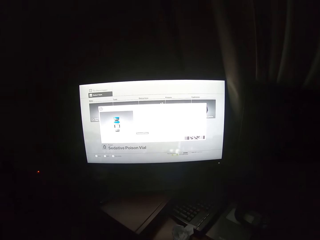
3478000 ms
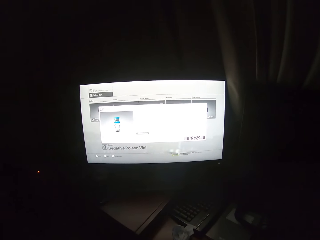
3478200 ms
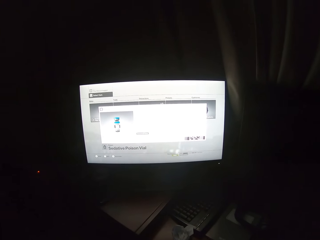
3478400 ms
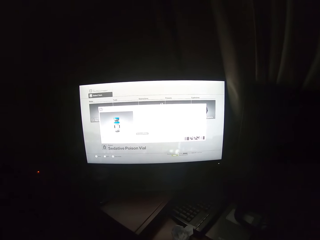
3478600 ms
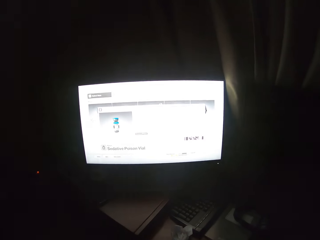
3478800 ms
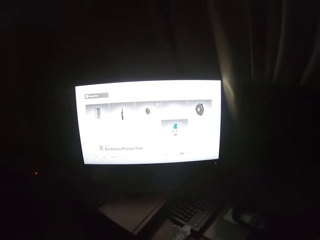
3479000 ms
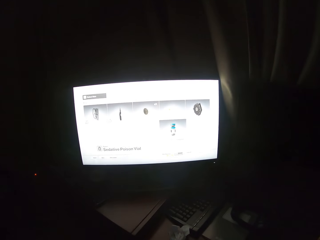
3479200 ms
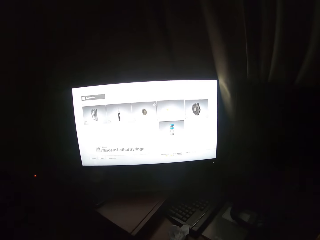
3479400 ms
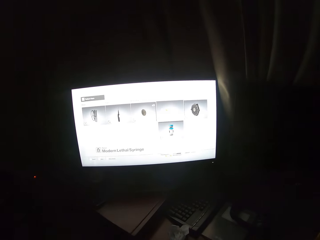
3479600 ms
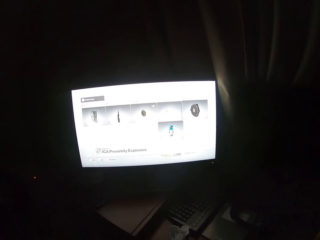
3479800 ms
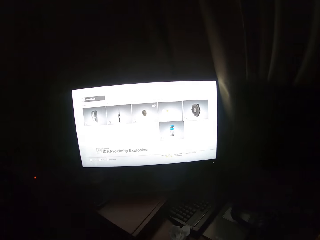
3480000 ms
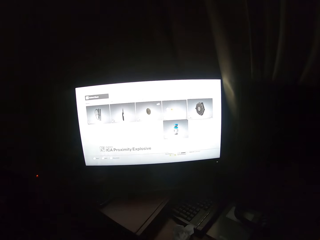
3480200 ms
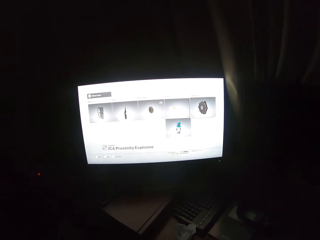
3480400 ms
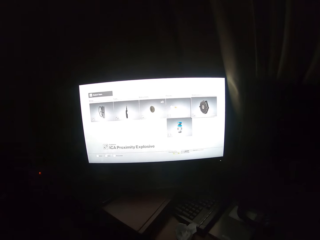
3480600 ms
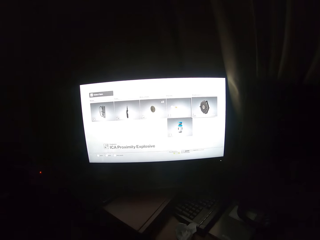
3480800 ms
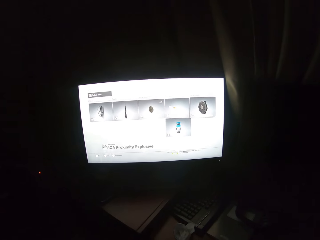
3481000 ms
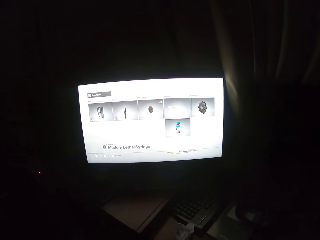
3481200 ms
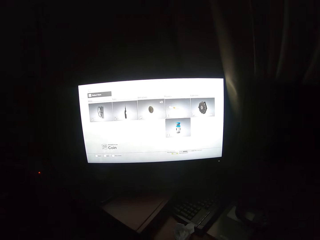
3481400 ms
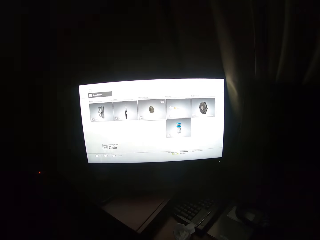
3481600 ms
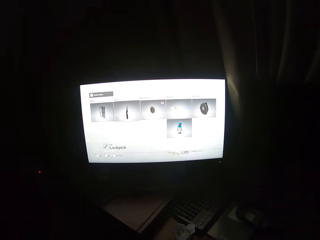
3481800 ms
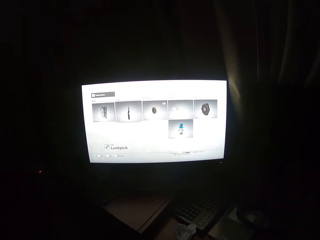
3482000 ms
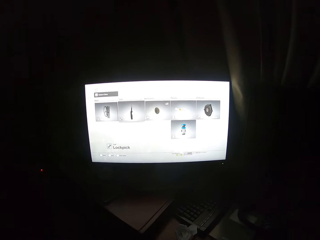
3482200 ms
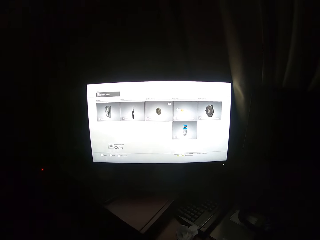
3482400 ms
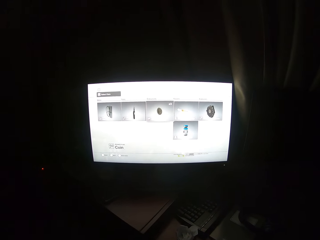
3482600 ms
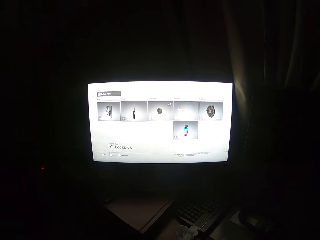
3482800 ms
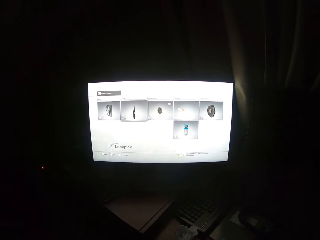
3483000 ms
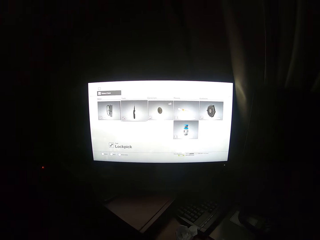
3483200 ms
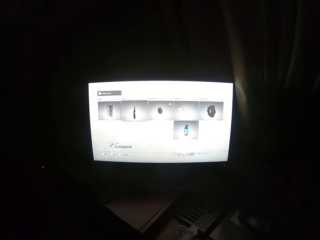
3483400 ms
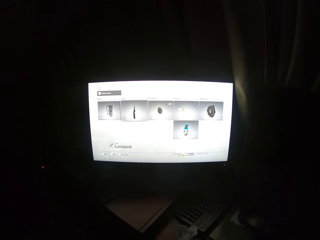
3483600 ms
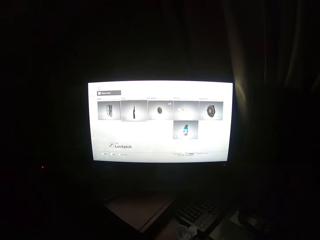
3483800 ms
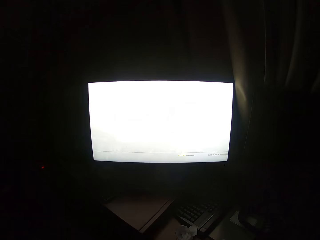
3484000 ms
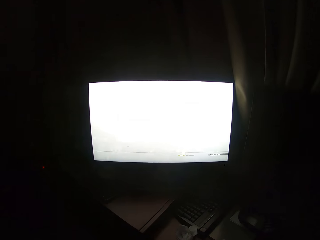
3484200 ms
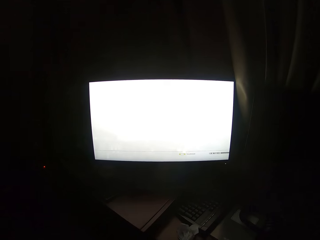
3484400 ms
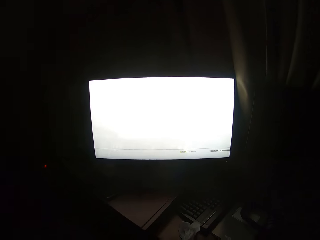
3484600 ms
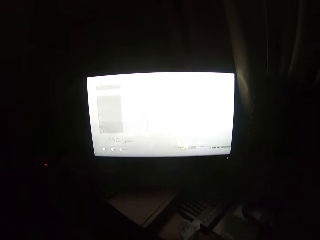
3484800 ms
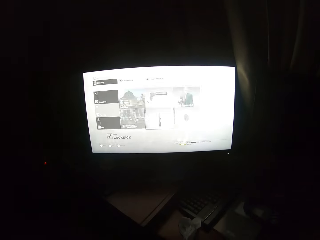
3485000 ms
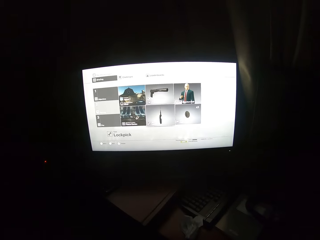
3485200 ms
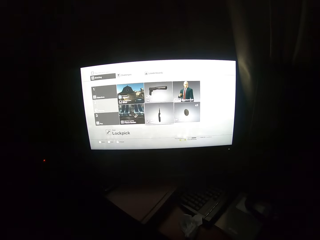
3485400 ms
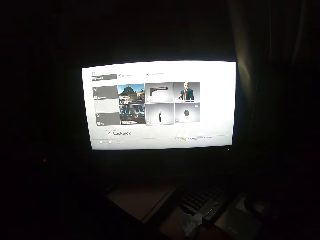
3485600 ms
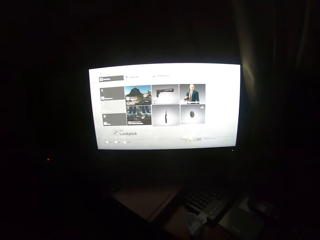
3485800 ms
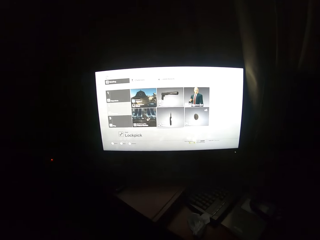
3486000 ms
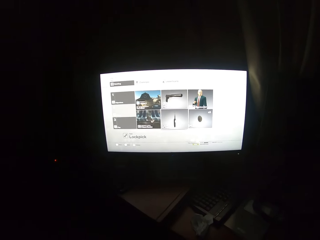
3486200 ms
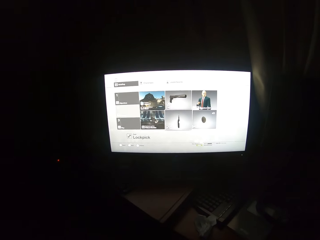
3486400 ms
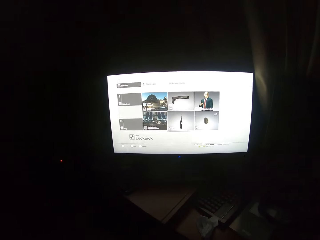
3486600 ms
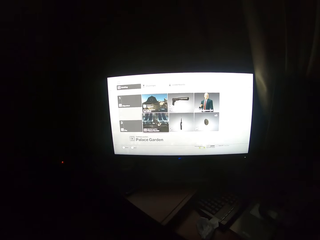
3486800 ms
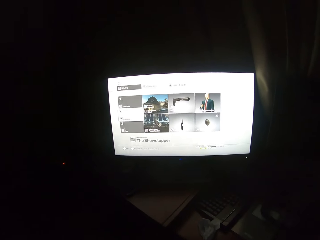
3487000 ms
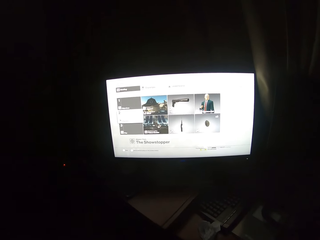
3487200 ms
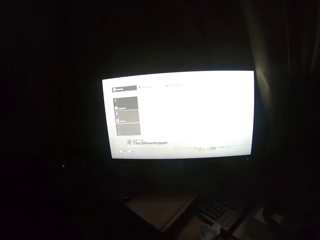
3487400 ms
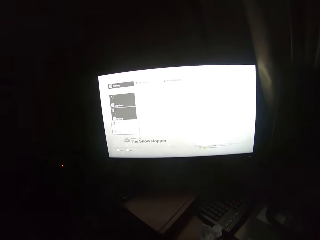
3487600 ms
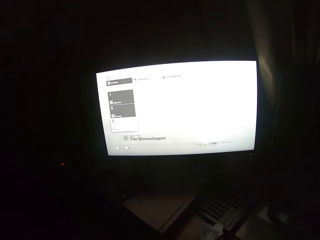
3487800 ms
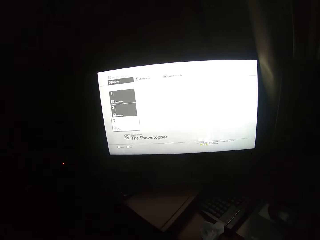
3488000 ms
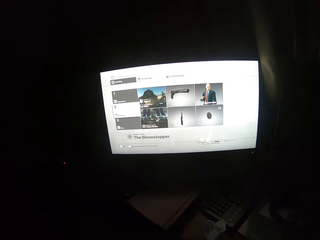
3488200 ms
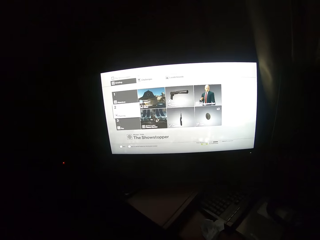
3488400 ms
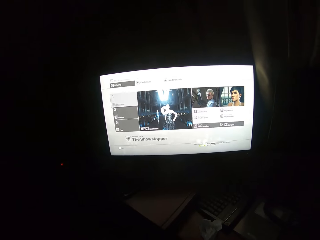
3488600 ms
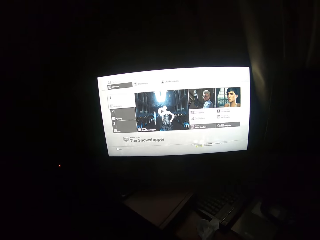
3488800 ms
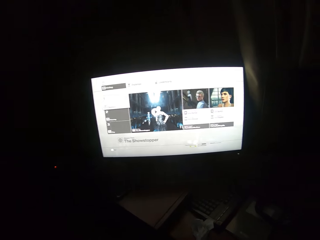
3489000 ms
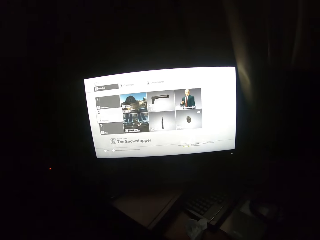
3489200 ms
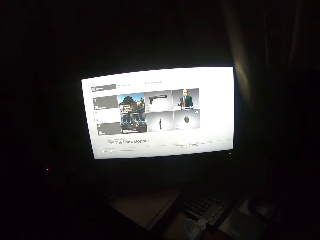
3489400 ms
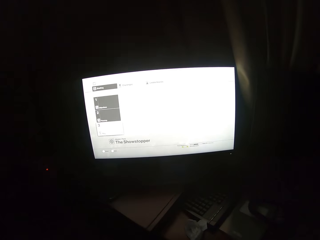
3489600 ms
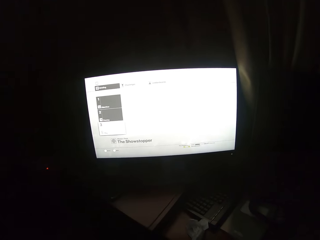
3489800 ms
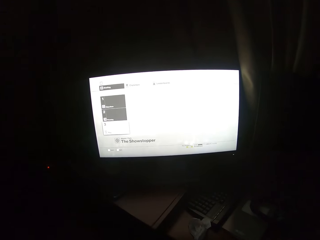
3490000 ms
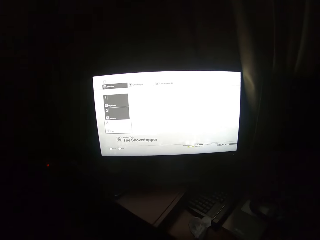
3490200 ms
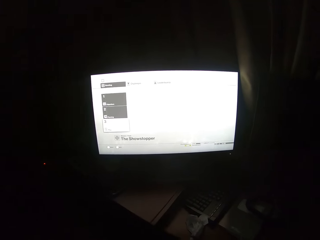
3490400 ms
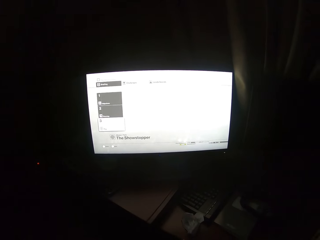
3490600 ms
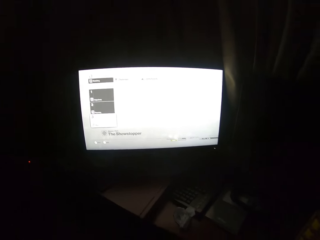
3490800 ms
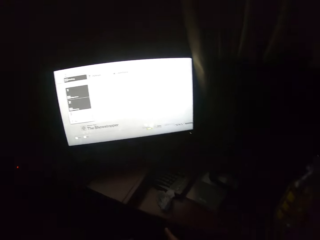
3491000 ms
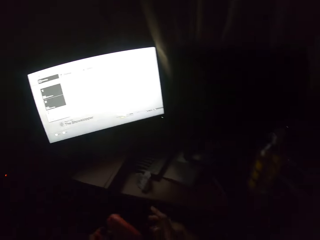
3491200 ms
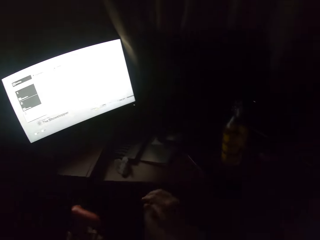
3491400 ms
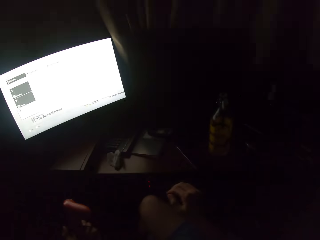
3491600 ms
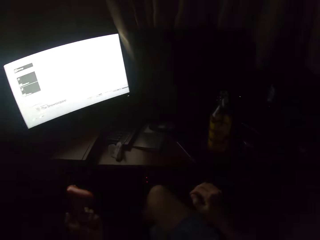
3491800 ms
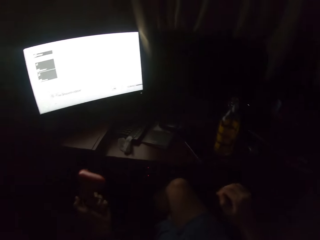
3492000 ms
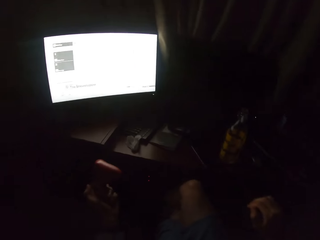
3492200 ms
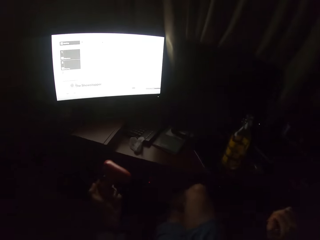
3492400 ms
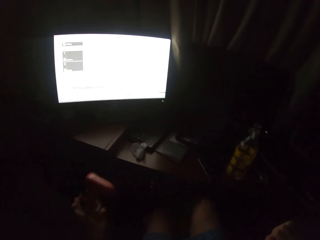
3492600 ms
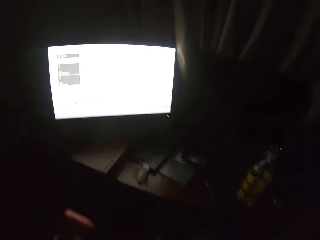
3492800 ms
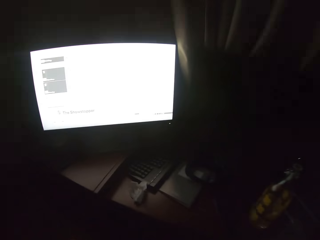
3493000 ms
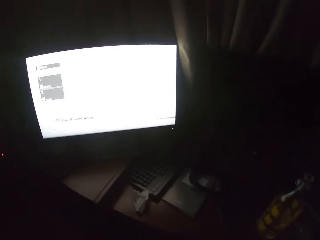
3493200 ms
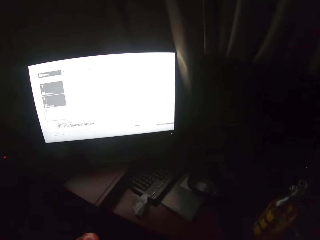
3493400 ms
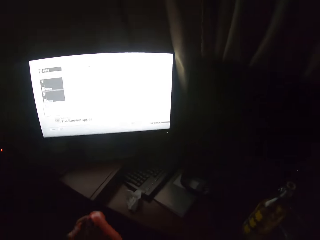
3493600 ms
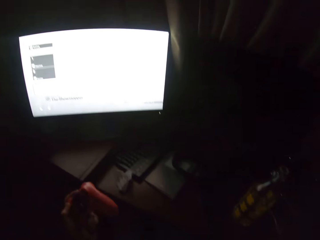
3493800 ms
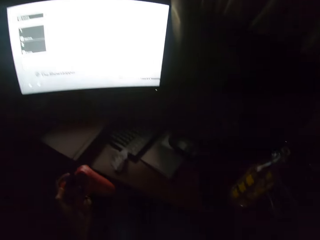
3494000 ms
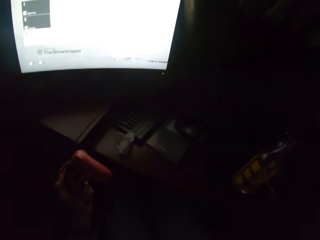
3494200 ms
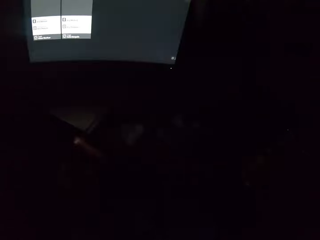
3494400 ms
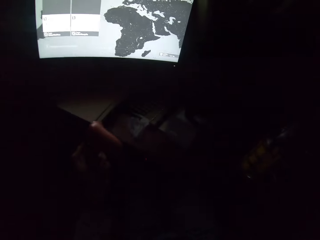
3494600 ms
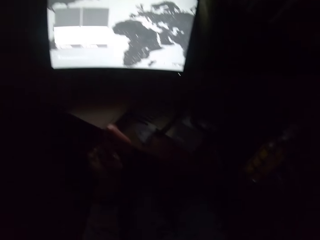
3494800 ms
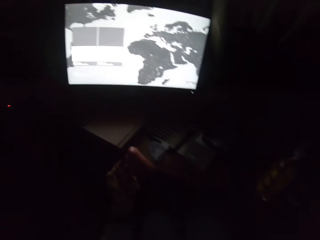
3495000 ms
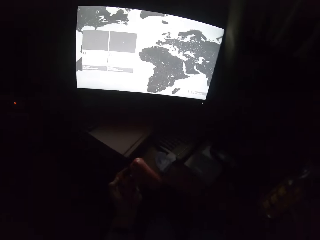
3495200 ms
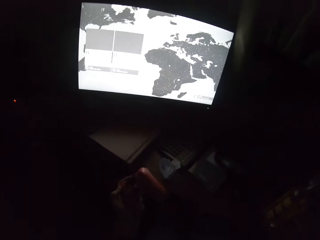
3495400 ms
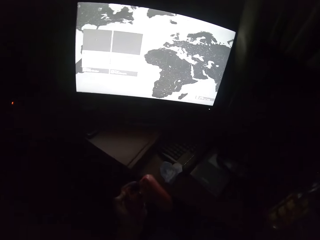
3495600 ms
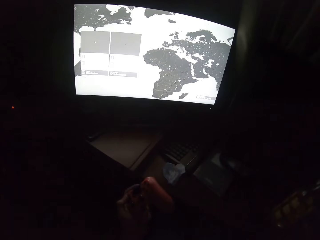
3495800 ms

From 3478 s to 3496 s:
The camera wearer turns to the side. They scroll through the screen with a controller. They turn to the side.

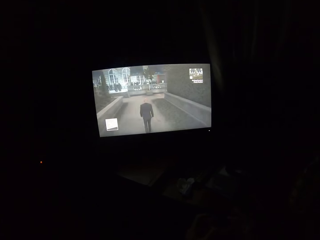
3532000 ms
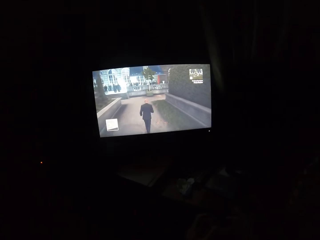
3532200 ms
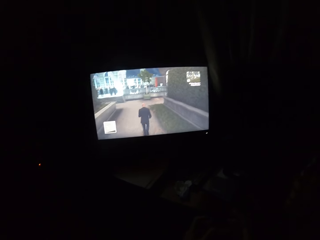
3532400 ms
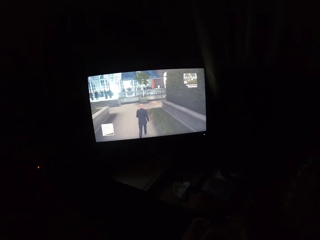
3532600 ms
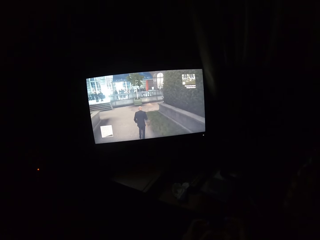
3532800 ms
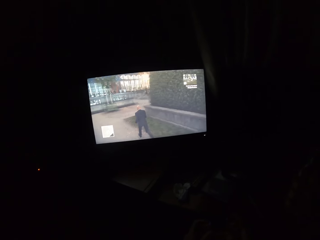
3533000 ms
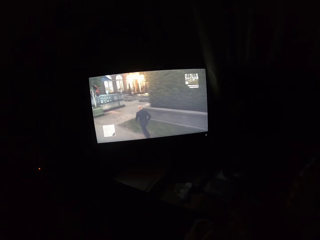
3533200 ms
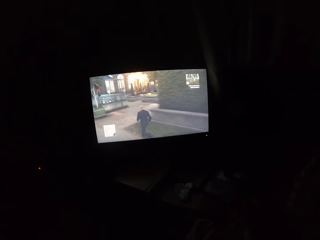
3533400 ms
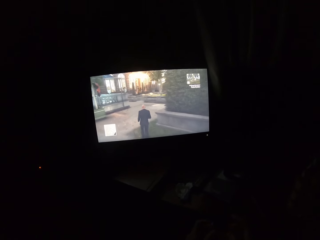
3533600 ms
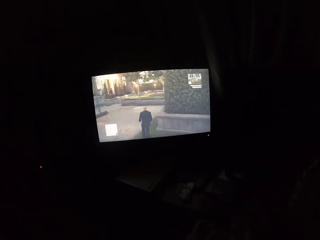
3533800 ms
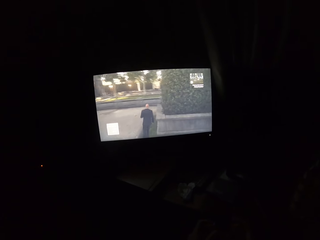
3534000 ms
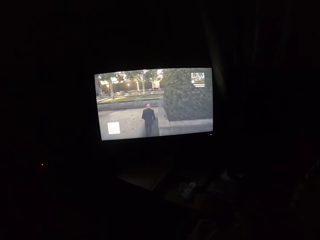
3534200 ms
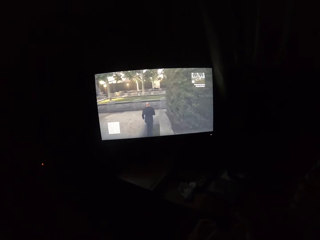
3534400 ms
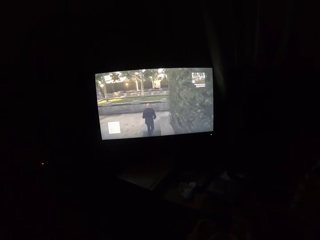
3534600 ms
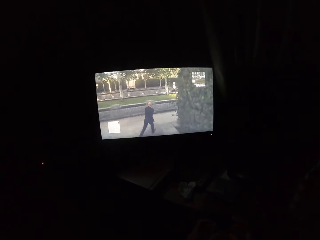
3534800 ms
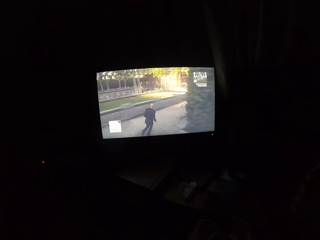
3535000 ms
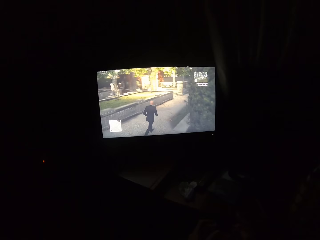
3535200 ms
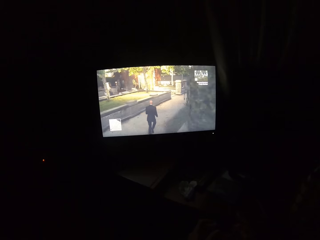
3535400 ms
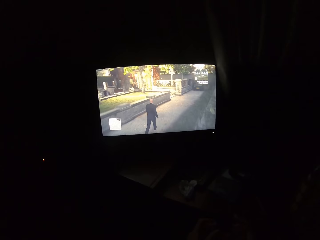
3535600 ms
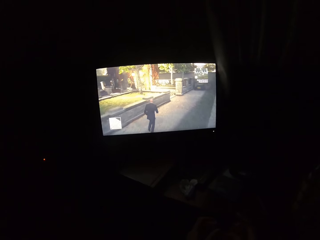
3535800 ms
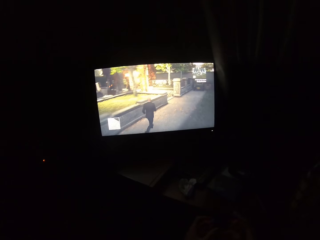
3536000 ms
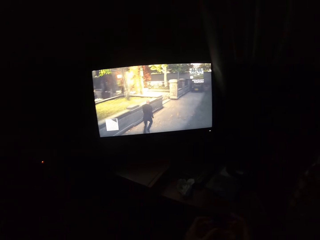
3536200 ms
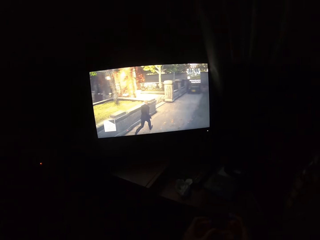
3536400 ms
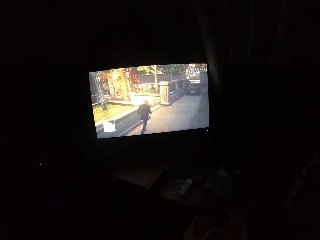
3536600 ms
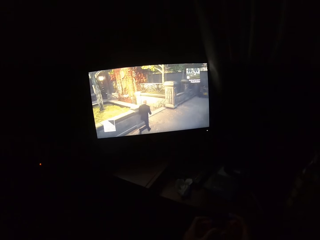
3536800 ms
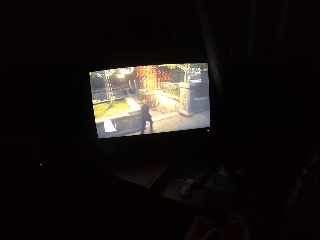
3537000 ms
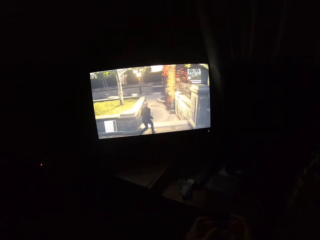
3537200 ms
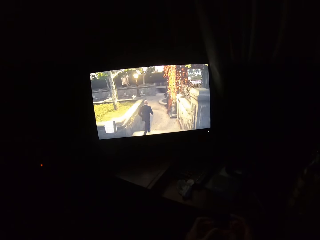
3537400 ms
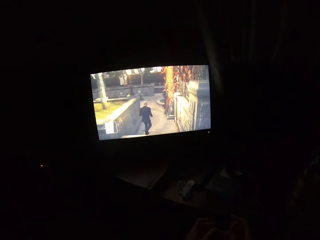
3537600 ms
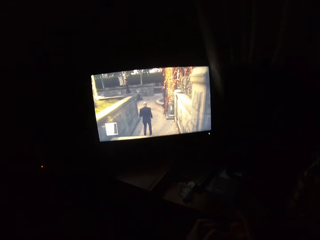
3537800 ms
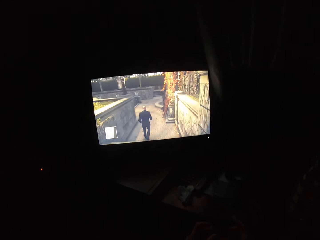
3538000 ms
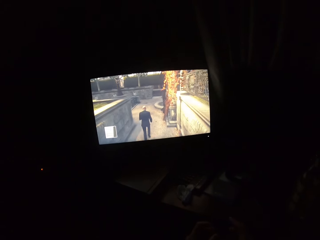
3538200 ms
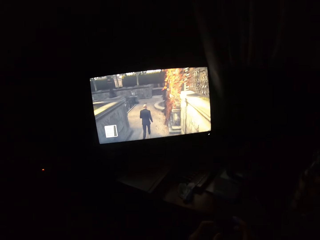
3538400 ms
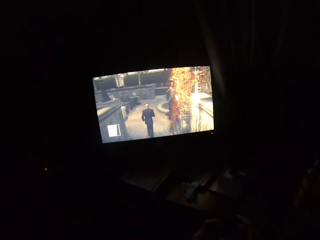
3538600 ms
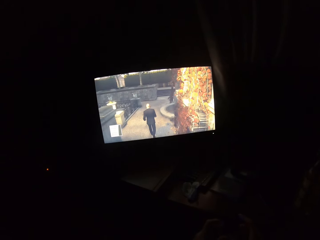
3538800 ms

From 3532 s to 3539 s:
The camera wearer turns to the side. They play a video game on the screen.
